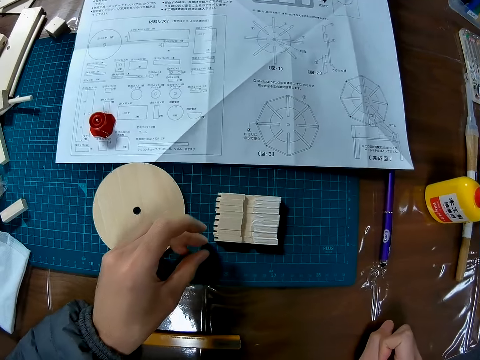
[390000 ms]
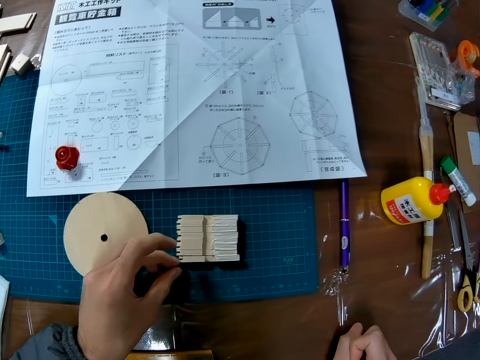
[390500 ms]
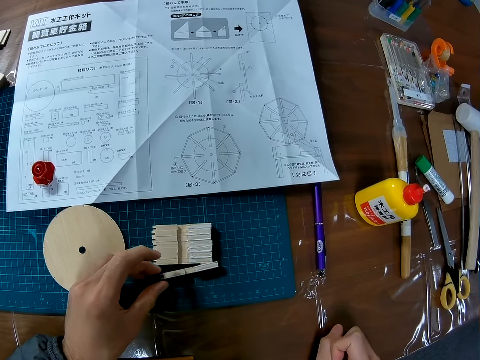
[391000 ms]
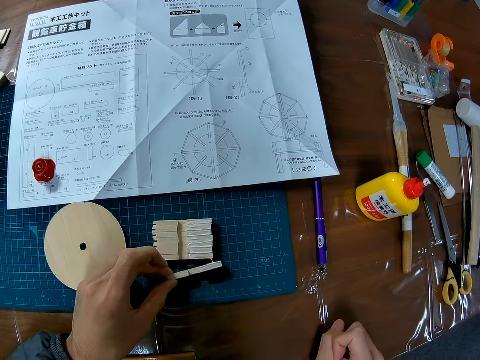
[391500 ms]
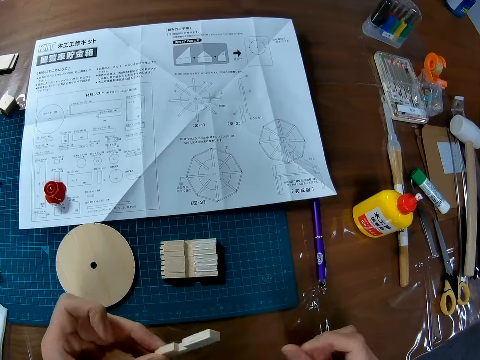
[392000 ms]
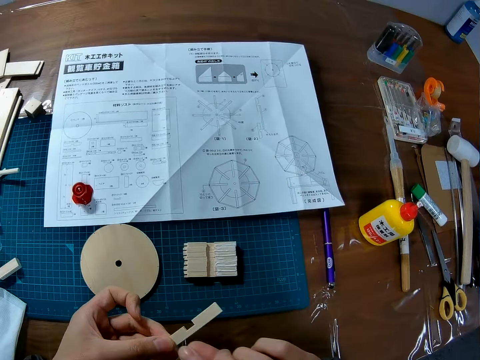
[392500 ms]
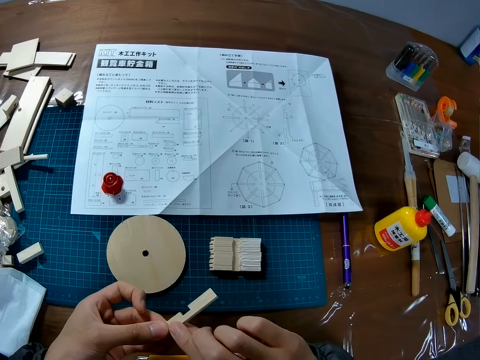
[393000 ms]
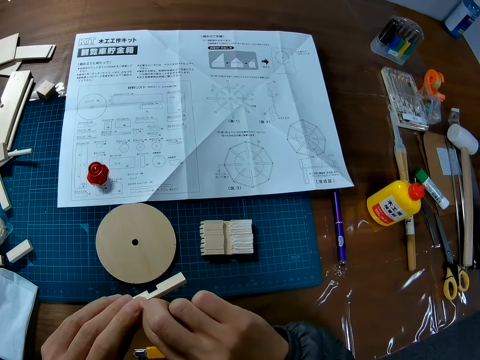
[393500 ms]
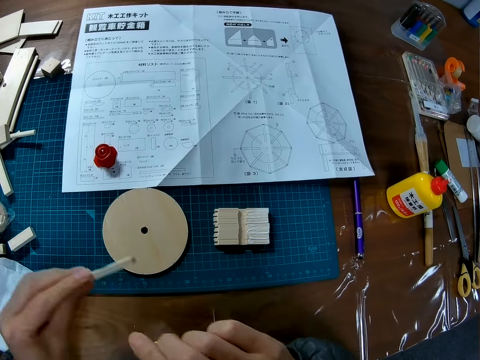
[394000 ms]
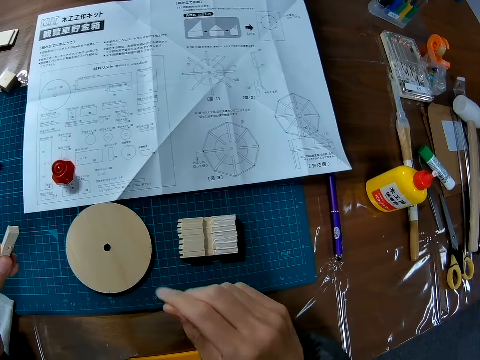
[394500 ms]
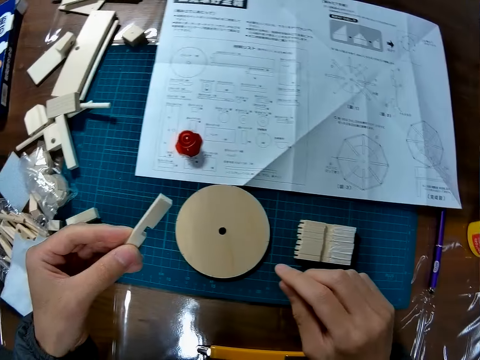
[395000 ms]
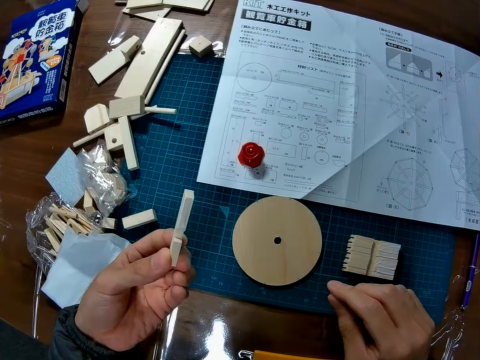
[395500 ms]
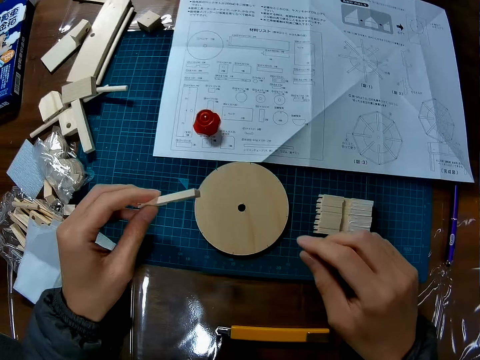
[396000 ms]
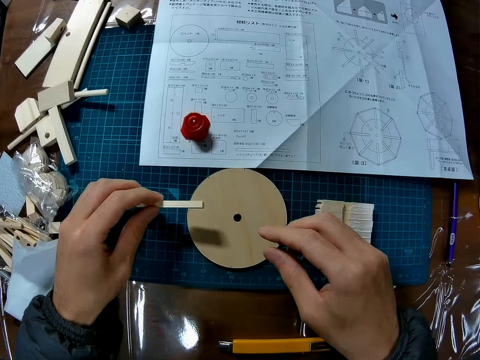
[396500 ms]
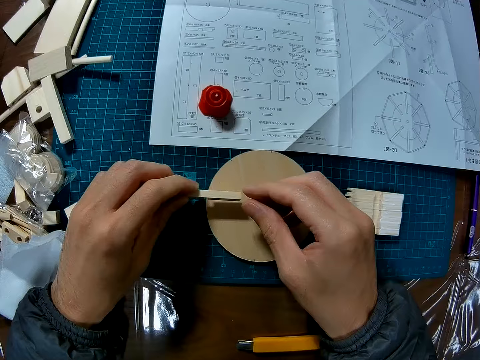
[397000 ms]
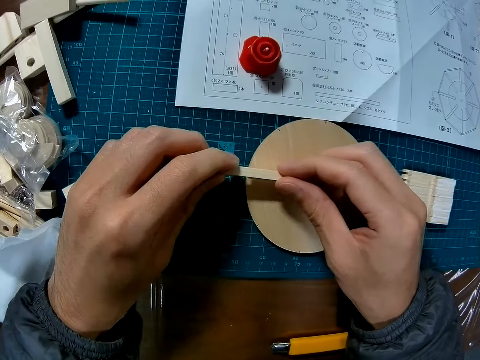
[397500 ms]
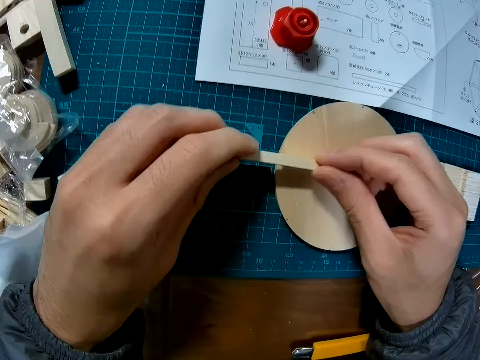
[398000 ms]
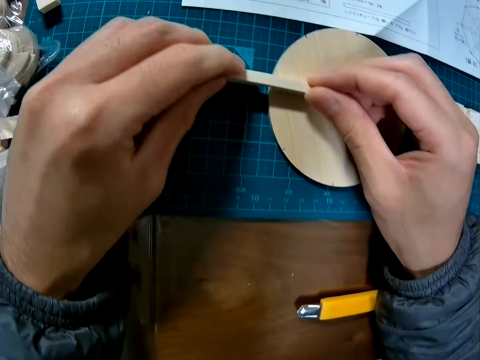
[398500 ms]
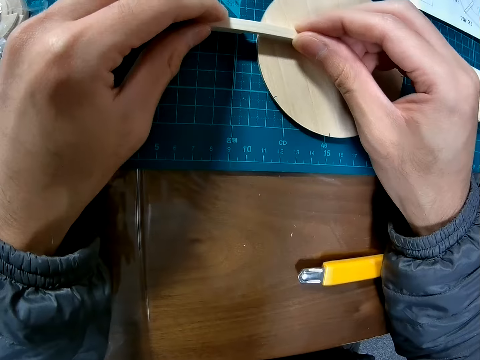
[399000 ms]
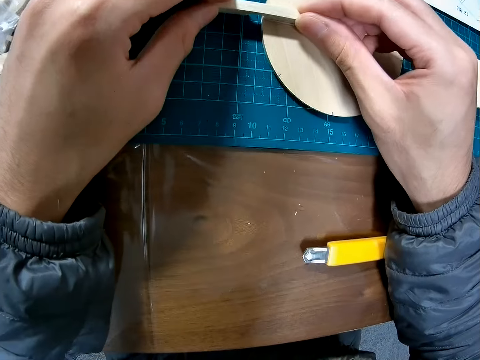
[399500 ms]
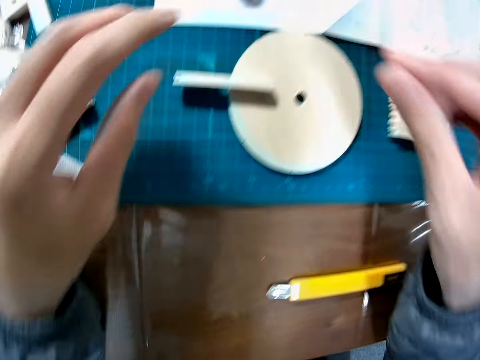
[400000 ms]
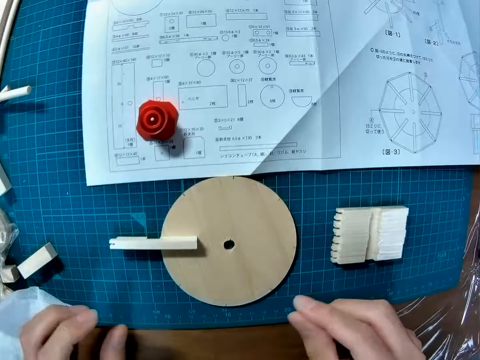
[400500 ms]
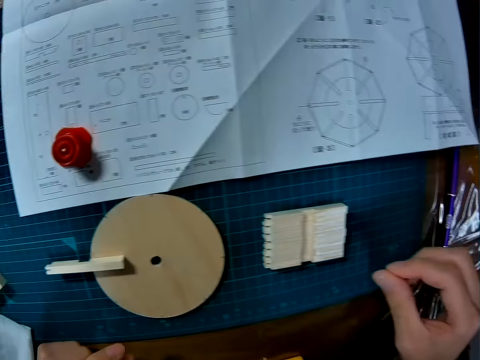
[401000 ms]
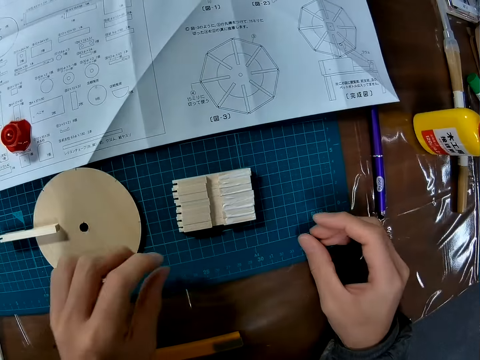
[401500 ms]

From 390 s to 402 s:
The camera wearer picks a piece of wood or art piece from the cutting mat. They hold the art piece. They glue the piece of wood to the circular piece of wood.

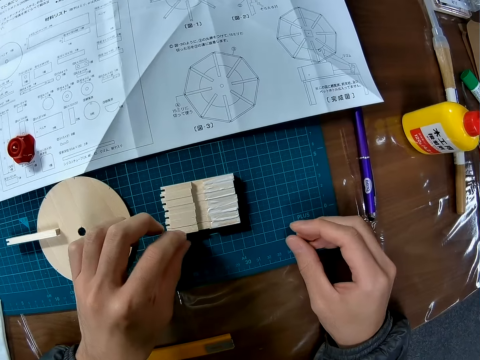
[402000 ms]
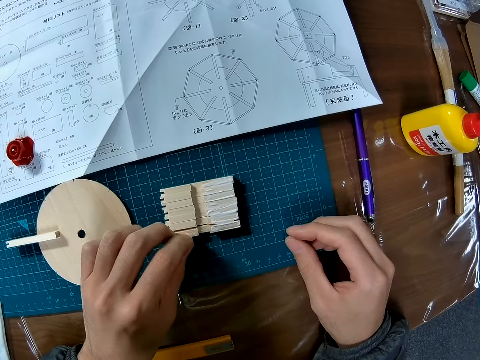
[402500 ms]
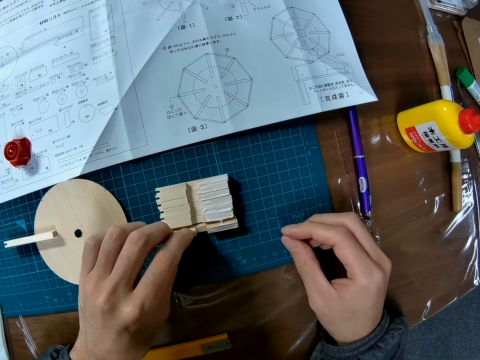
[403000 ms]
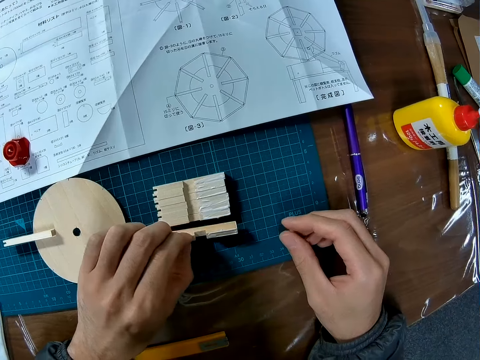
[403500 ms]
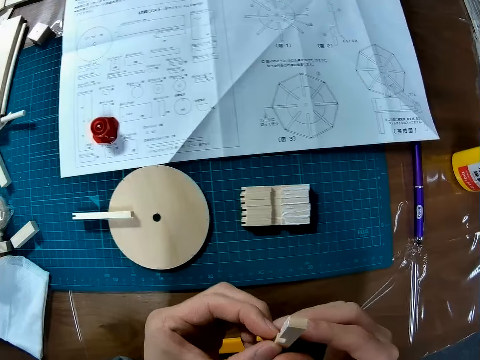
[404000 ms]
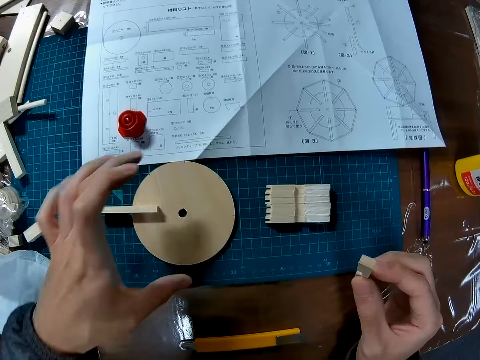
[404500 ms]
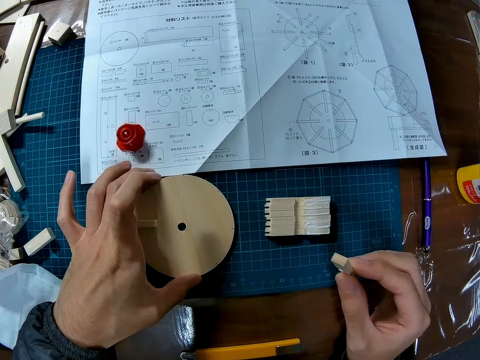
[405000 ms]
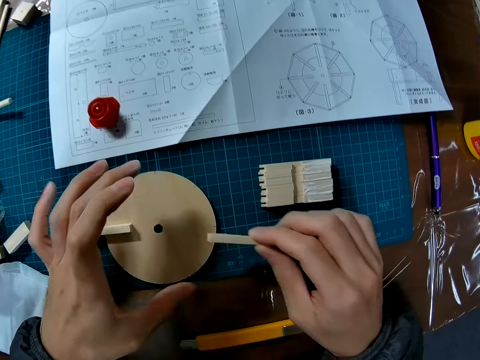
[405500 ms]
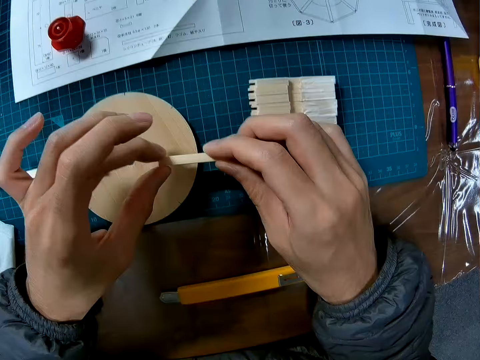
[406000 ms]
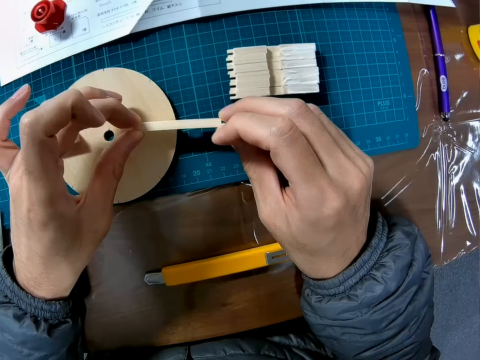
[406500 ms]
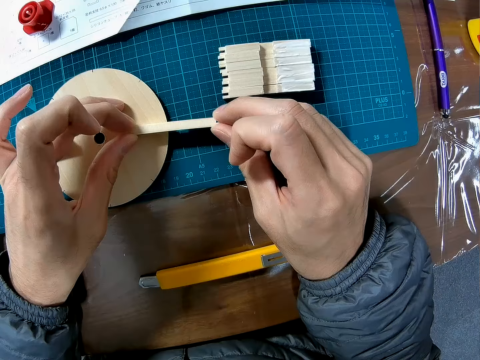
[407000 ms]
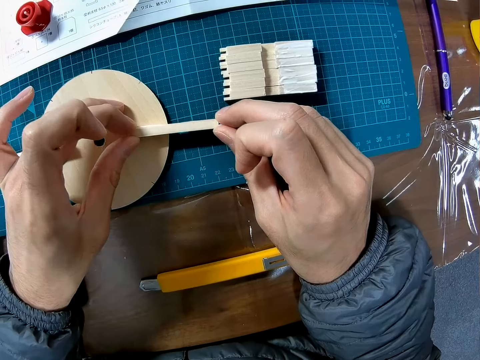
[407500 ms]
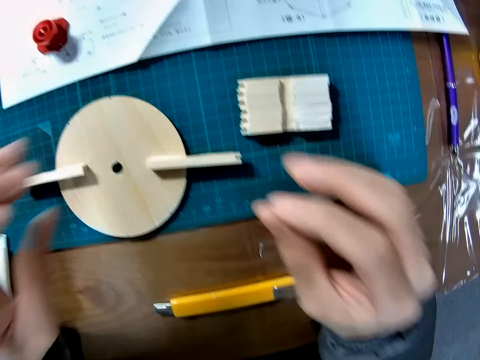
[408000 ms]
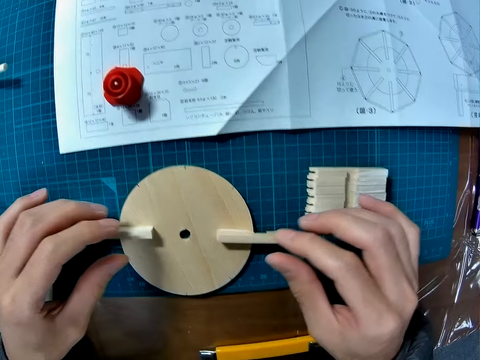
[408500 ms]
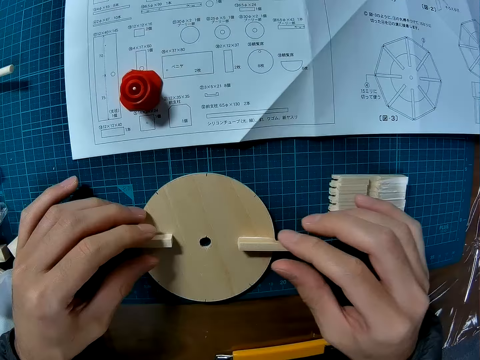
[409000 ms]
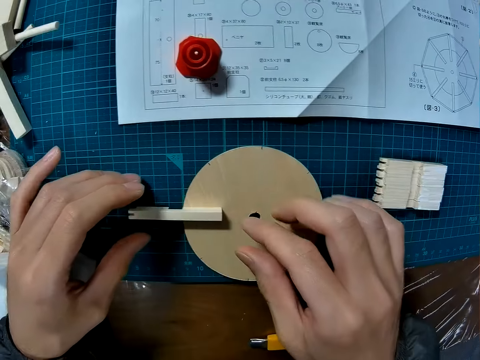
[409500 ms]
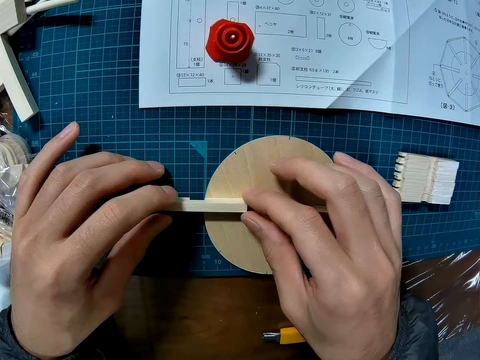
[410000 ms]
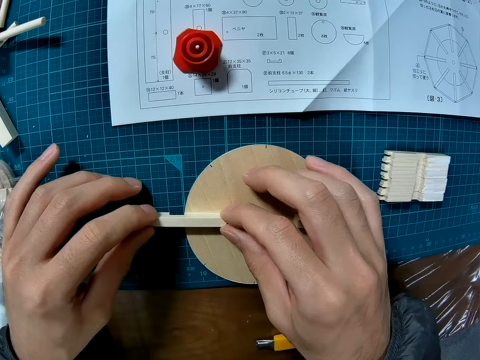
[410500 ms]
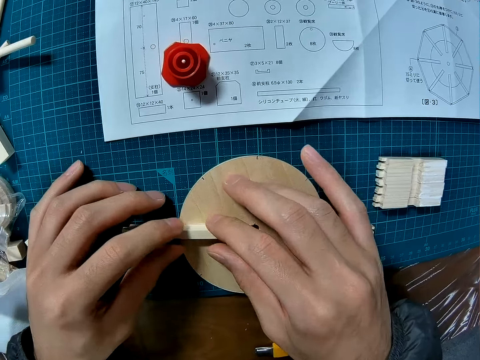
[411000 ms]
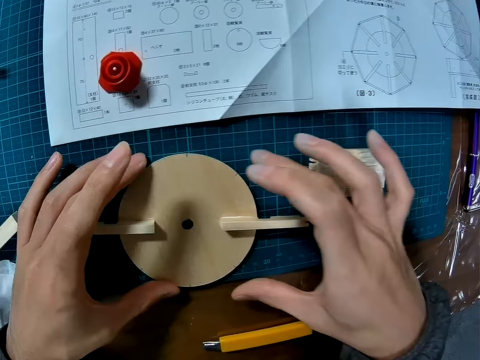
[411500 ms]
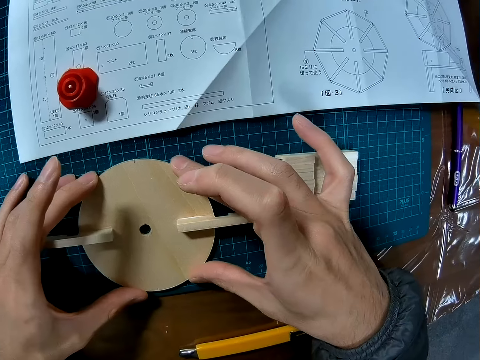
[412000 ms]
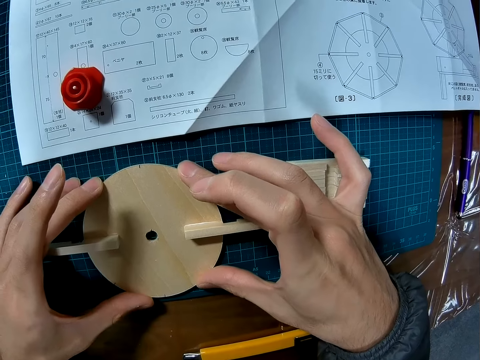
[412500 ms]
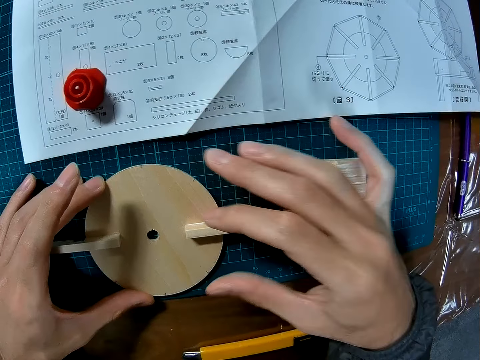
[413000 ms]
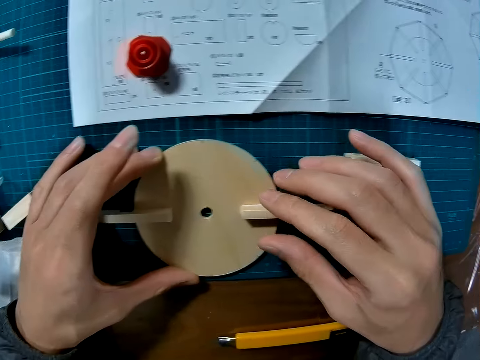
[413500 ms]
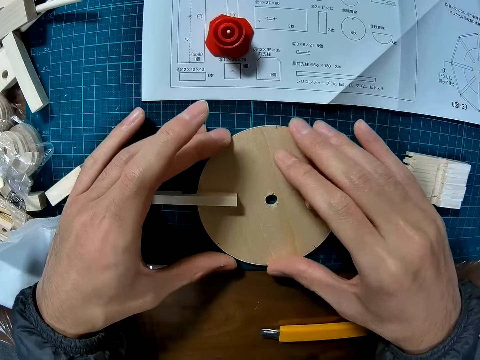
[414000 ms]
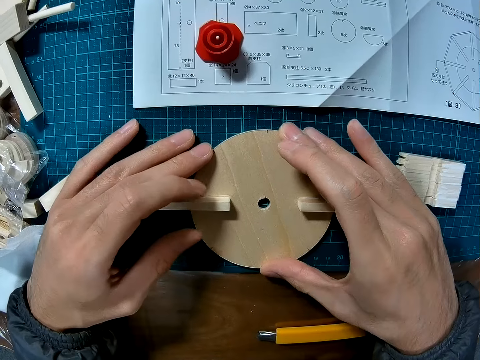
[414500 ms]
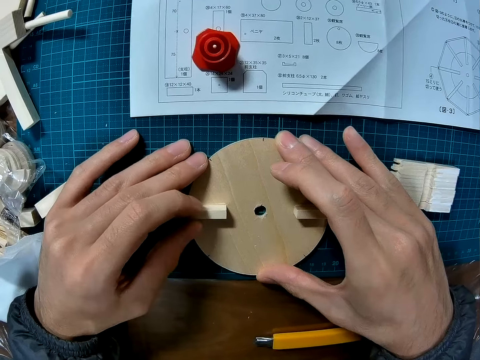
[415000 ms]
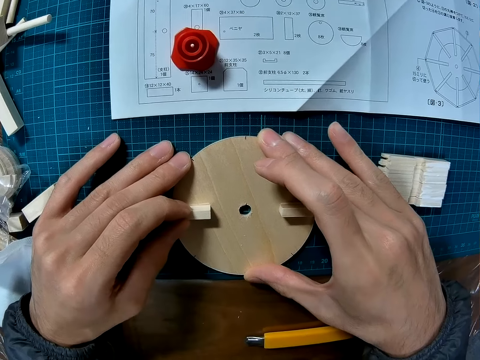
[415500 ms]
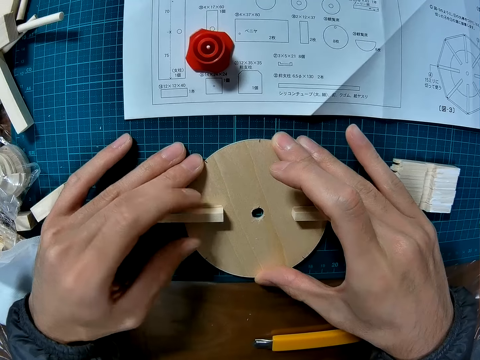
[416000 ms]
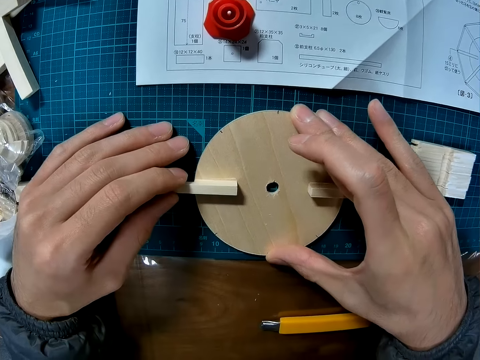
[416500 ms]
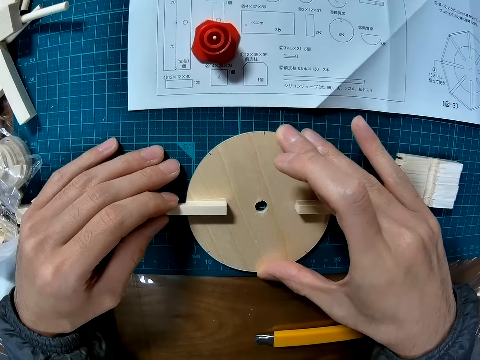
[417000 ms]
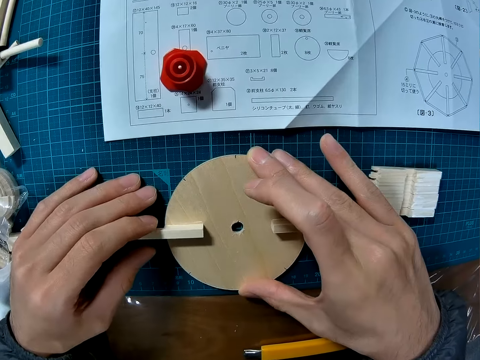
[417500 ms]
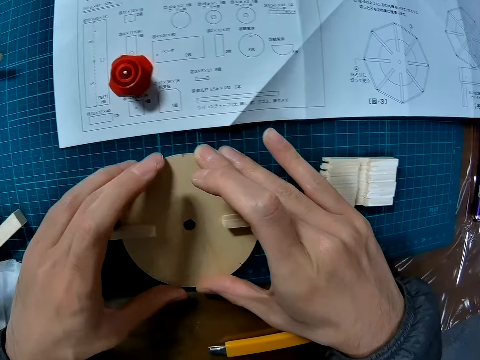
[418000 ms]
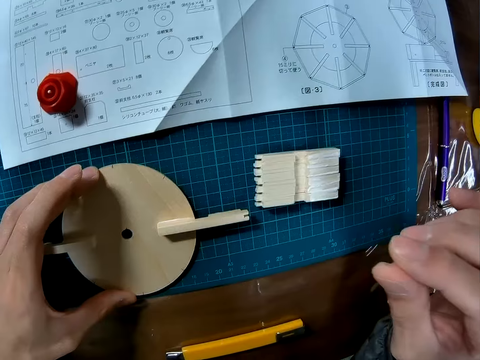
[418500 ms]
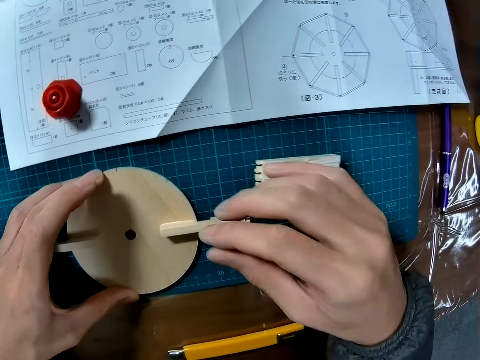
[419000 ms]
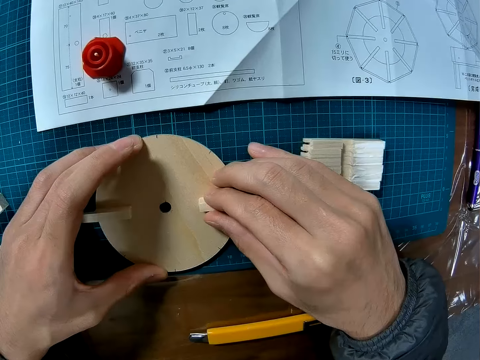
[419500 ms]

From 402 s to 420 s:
The camera wearer picks a piece of wood or art piece from the cutting mat. They hold the art piece. They move the circular piece of wood, glue the piece of wood to the circular piece of wood, and adjust the pieces of wood.
